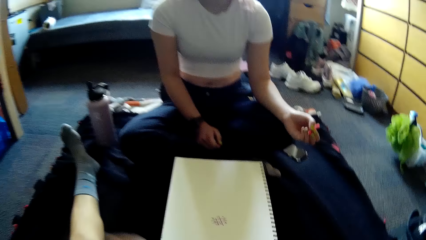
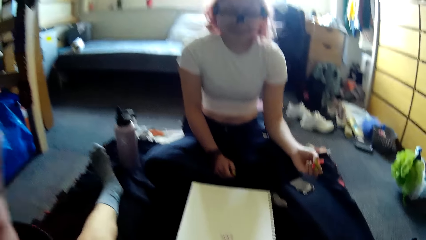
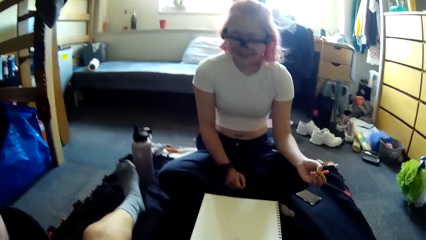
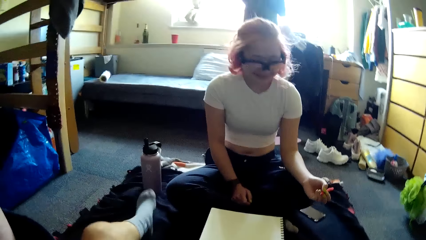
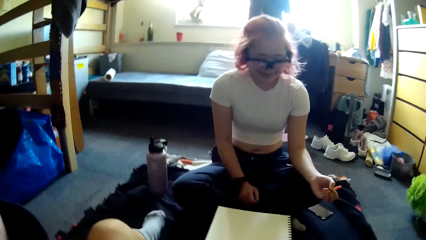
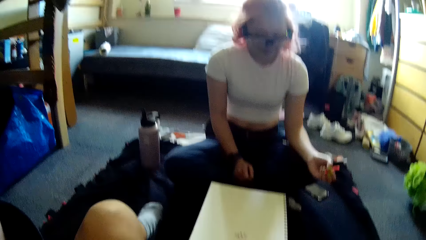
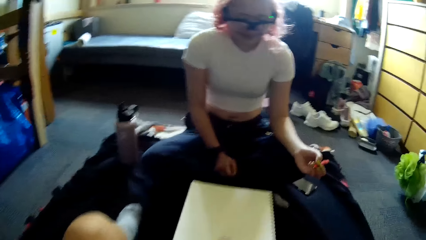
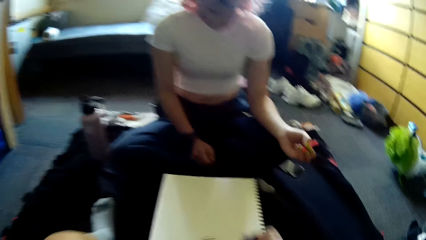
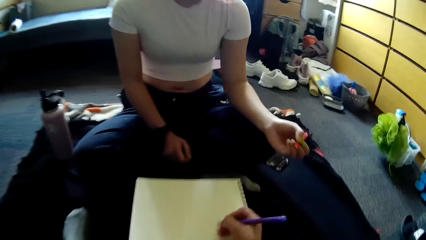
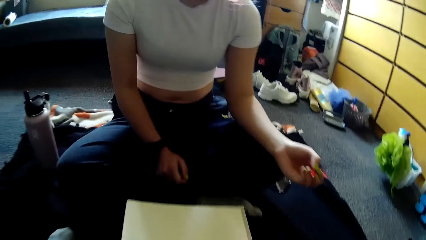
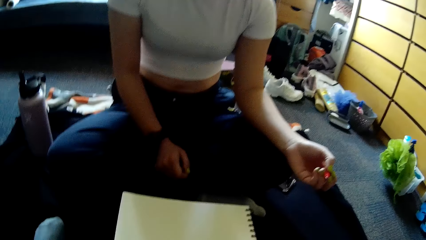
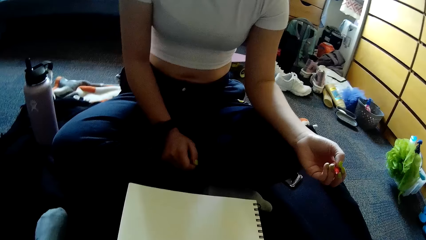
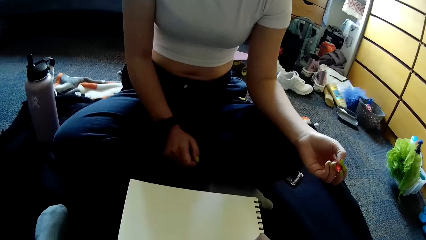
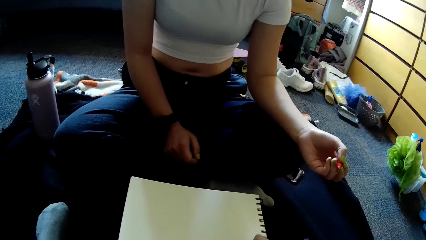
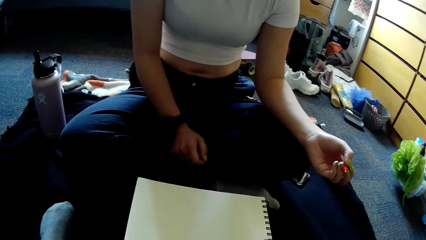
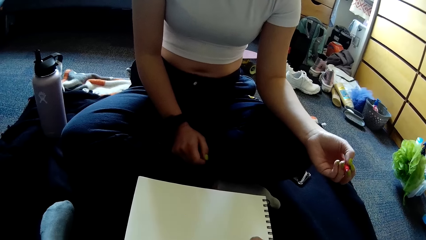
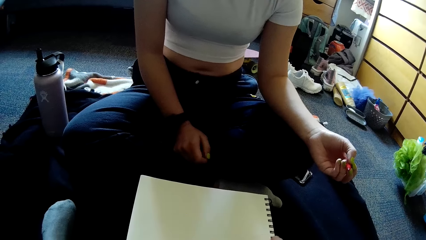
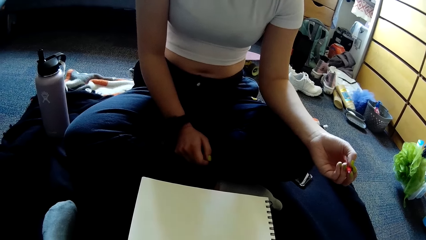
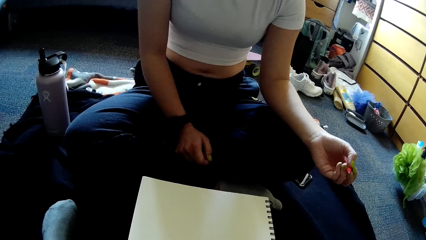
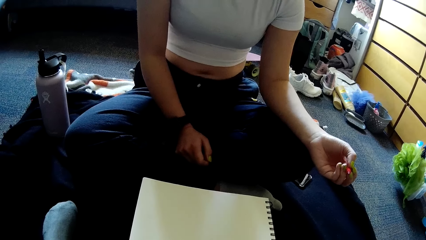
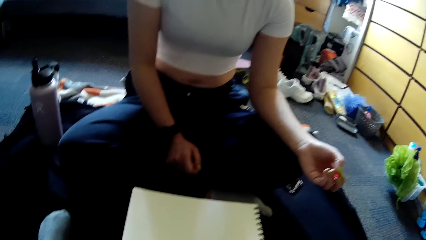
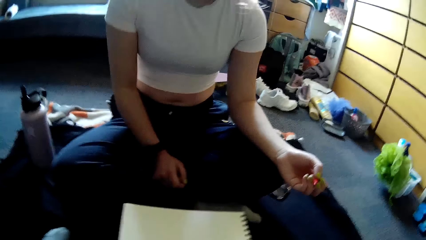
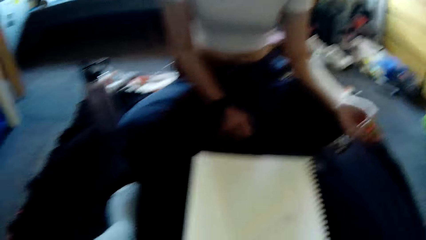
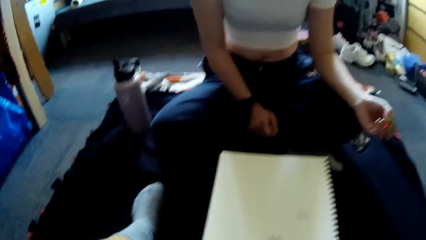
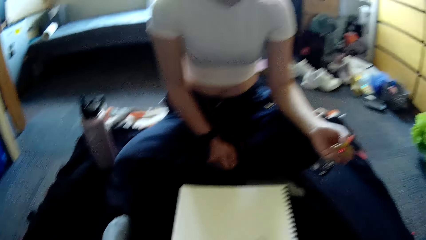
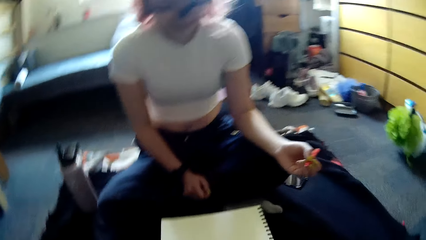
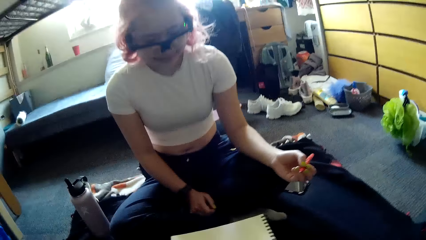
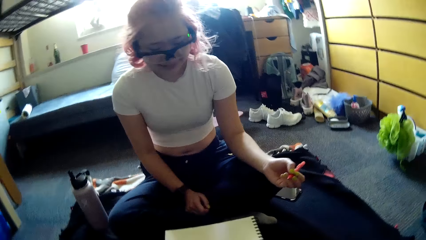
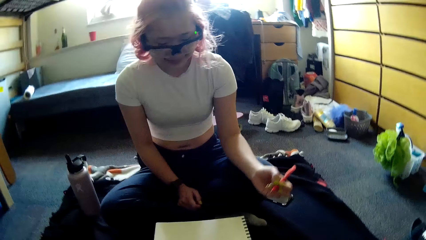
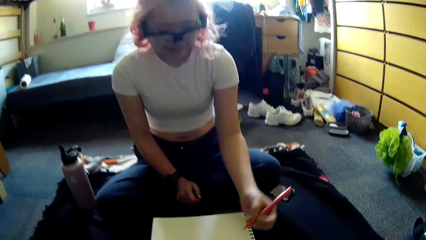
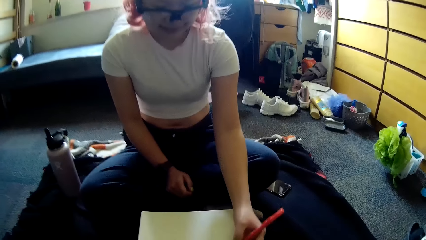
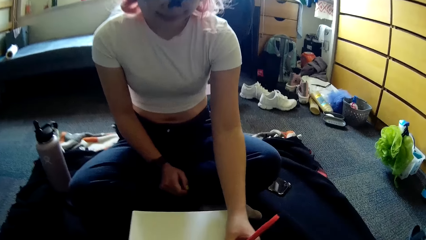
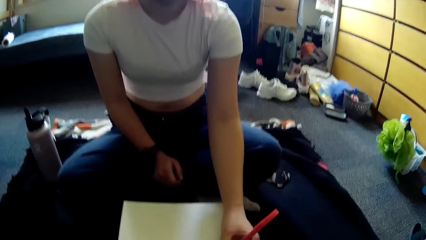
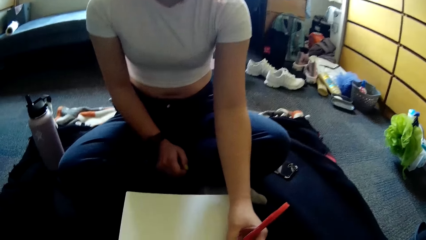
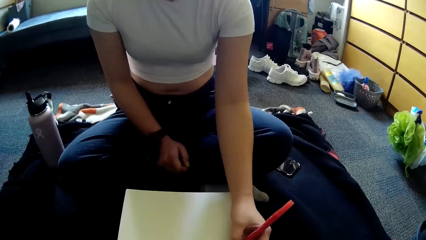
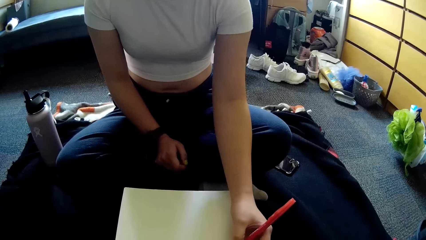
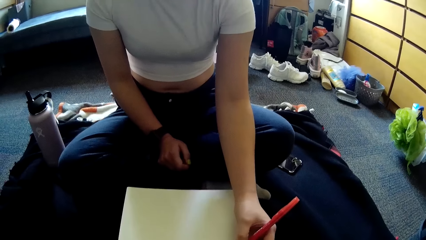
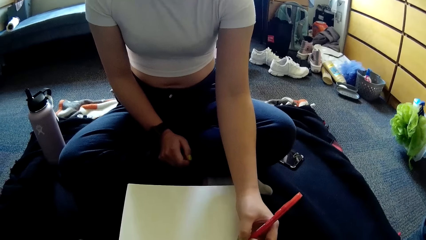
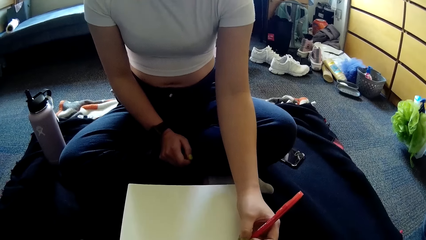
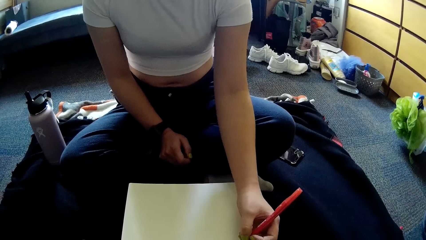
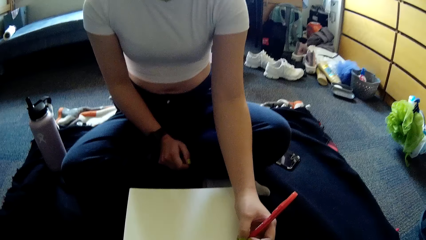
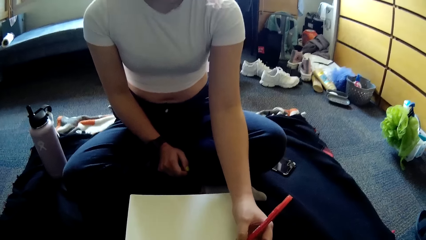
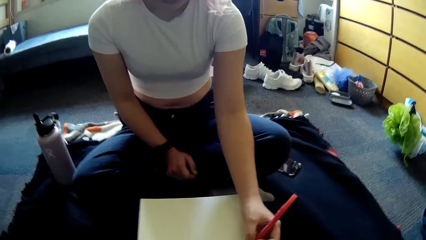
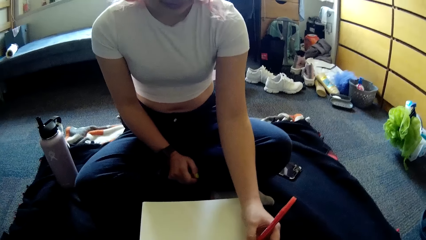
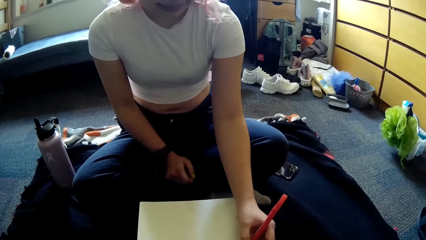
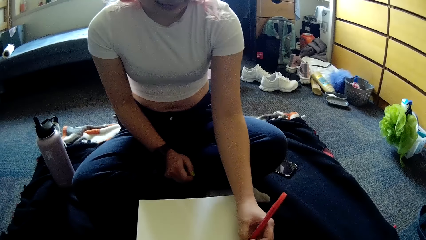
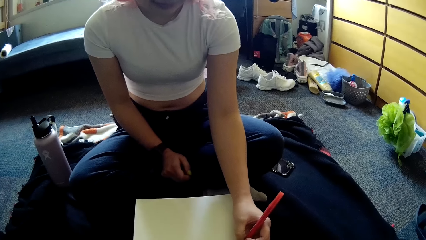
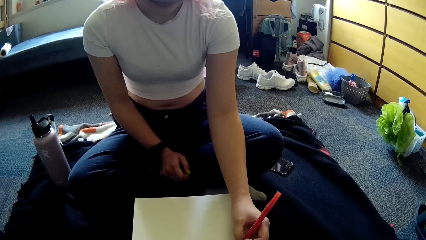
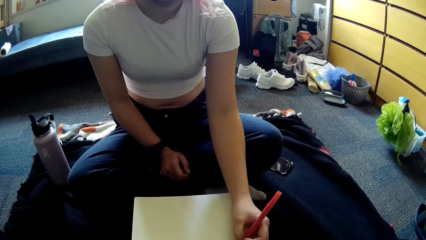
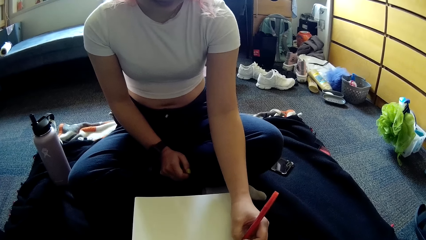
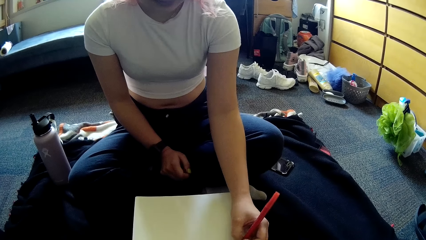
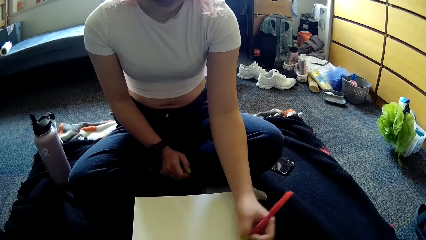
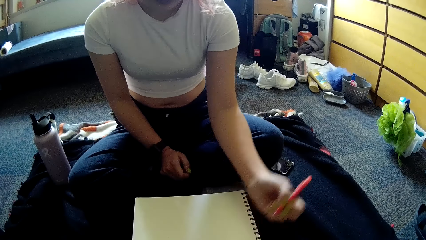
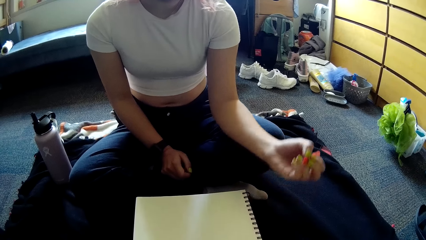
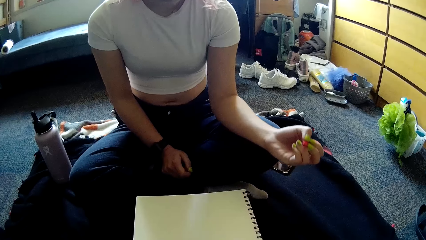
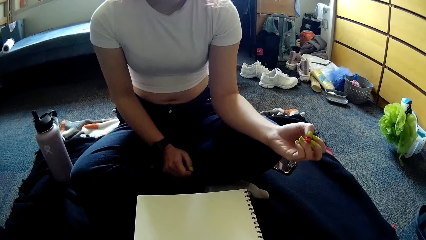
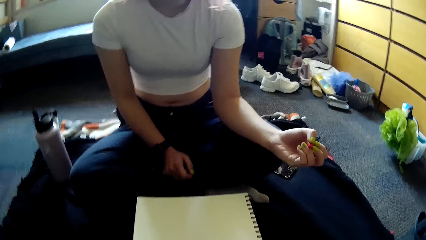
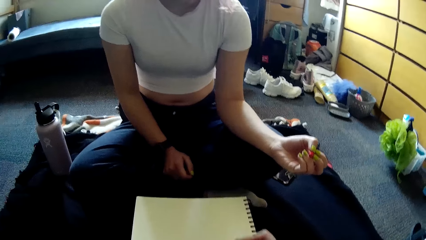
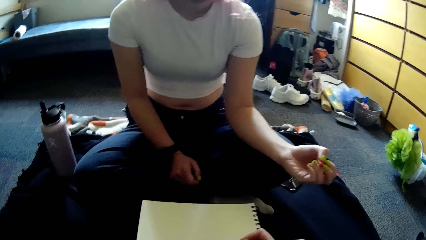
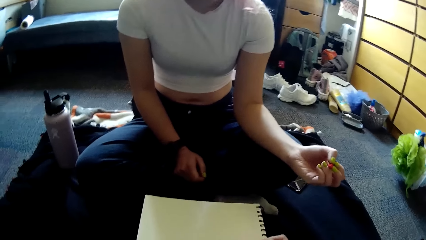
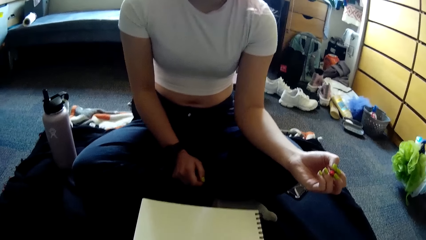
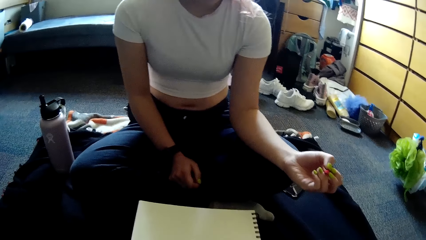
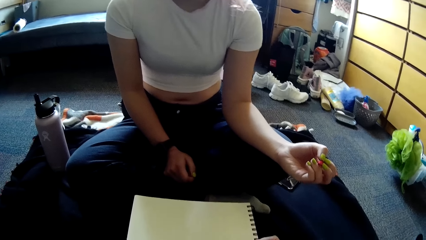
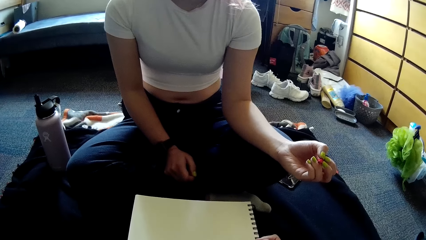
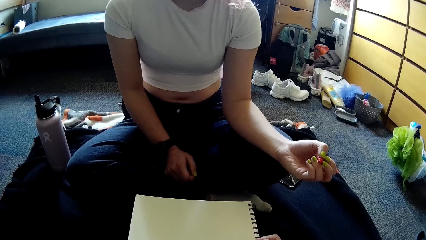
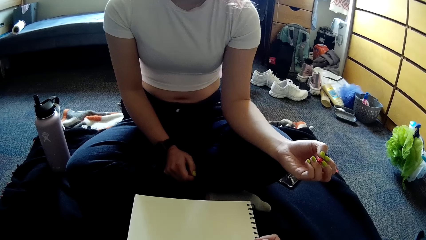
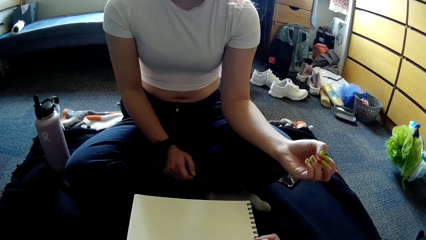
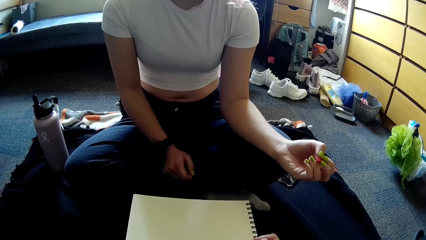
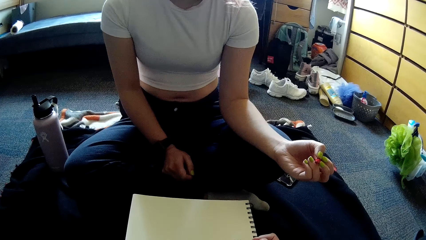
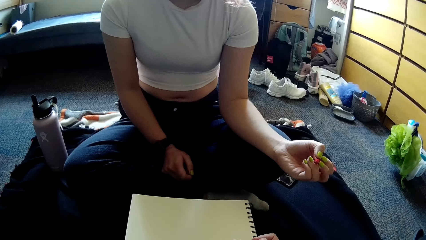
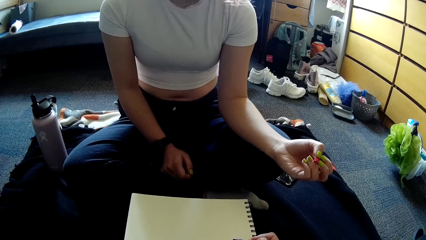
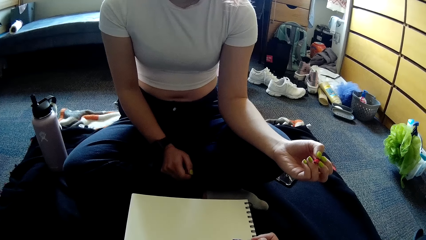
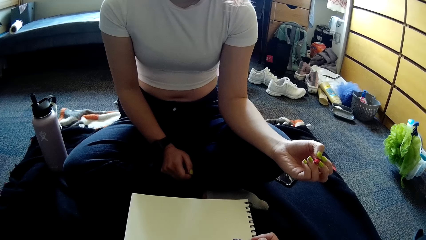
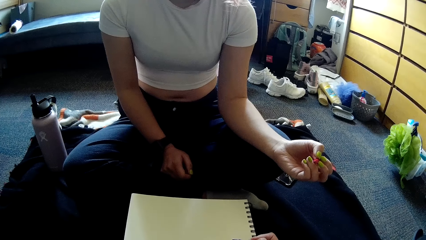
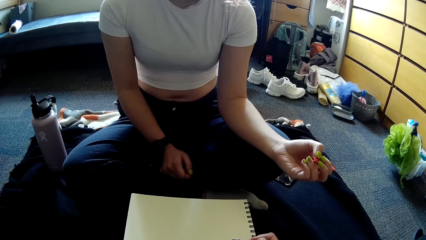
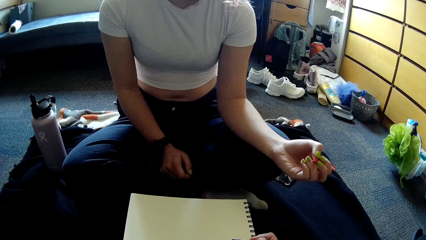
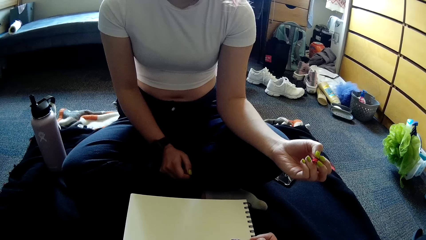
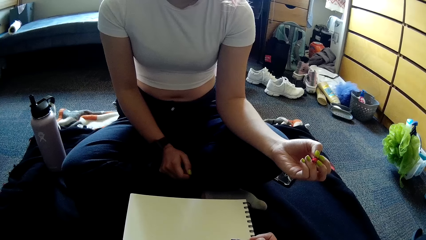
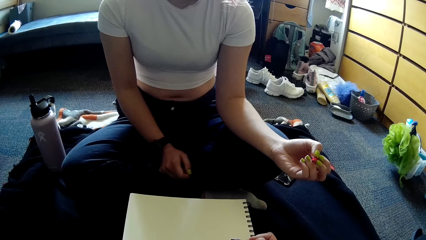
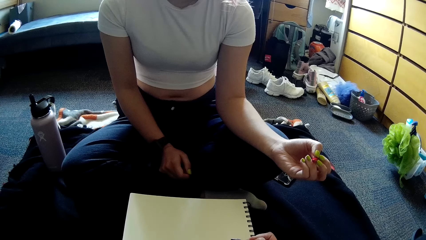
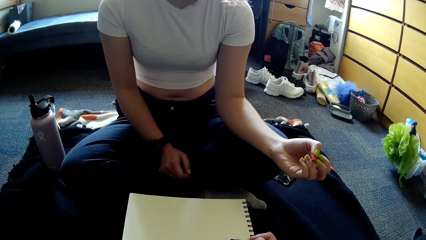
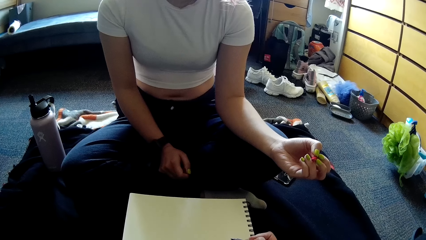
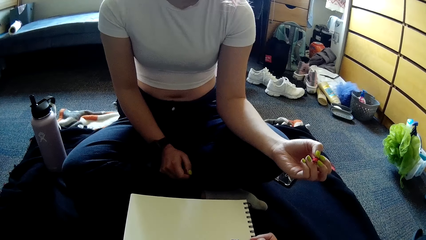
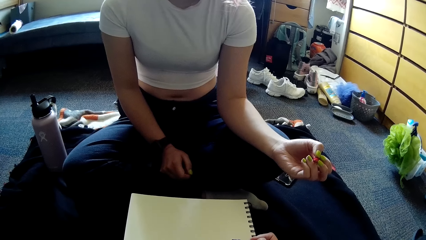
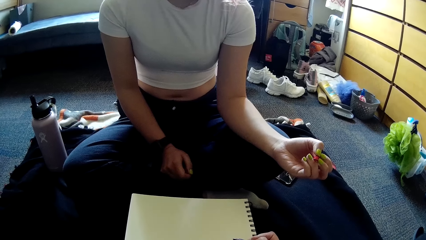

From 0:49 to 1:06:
The camera wearer touches her head with her left hand. She plays paper game with the pen in the right hand on the jotter. The woman plays paper game with the pen in her left hand on the jotter. The camera wearer places her right hand on the jotter.
